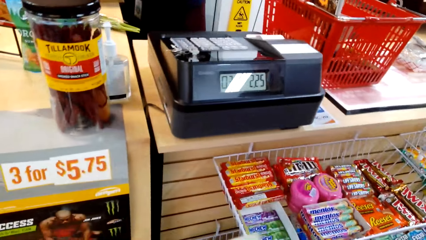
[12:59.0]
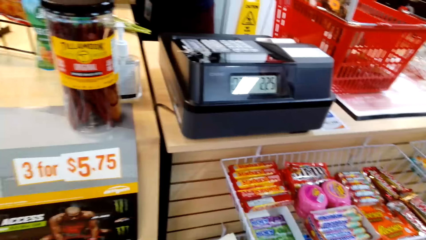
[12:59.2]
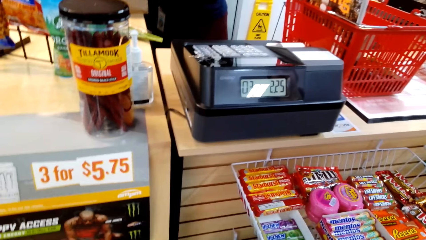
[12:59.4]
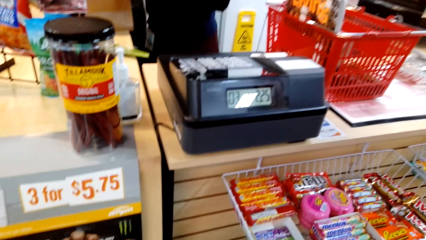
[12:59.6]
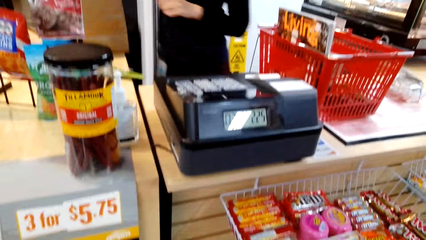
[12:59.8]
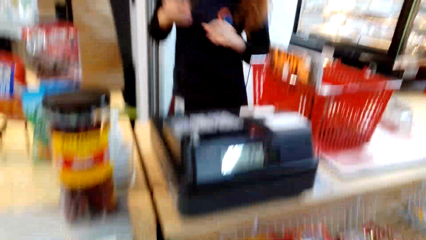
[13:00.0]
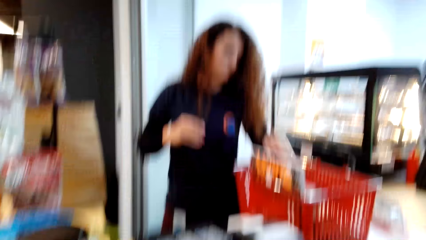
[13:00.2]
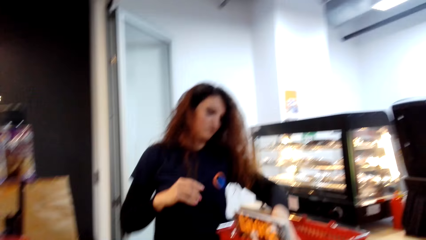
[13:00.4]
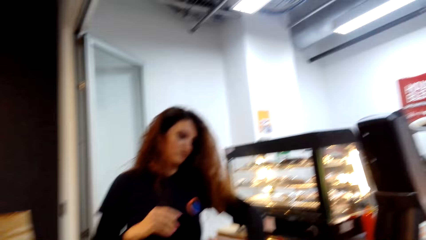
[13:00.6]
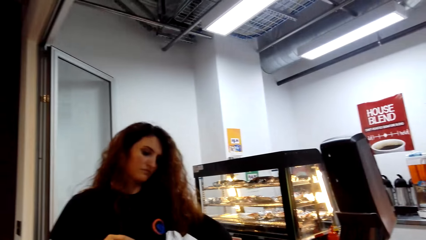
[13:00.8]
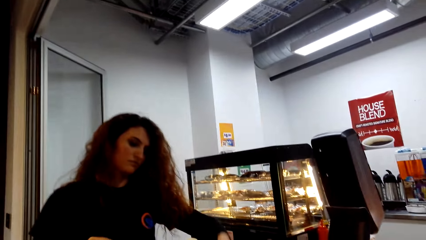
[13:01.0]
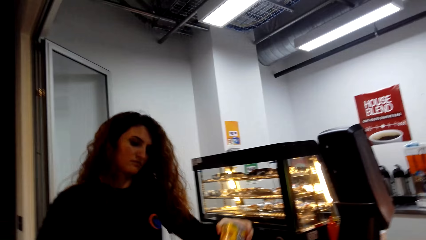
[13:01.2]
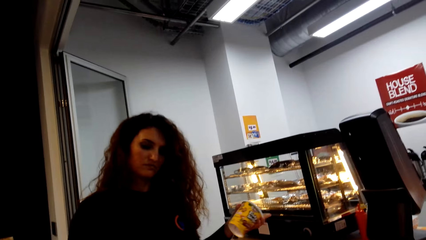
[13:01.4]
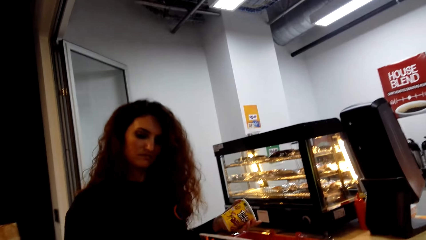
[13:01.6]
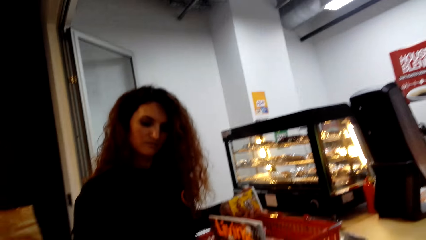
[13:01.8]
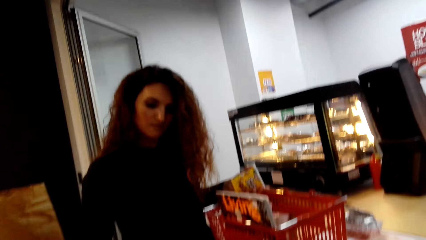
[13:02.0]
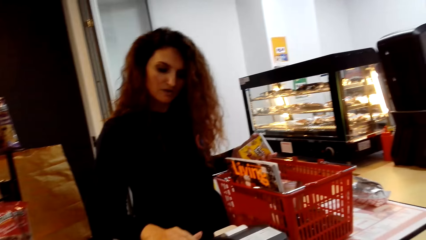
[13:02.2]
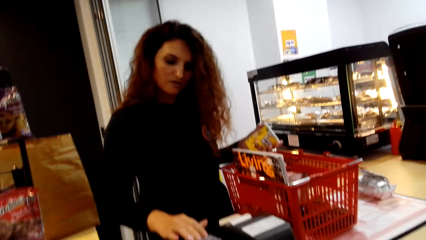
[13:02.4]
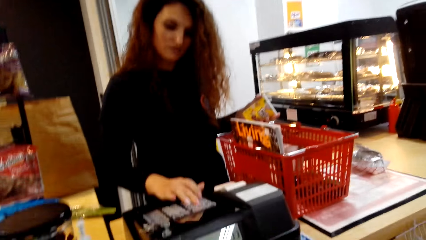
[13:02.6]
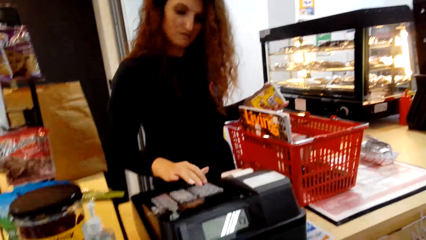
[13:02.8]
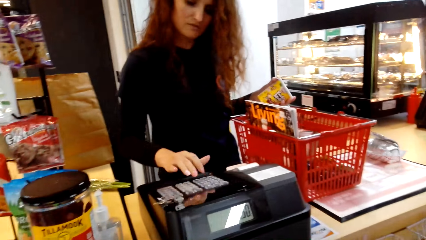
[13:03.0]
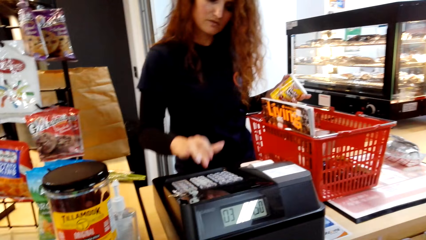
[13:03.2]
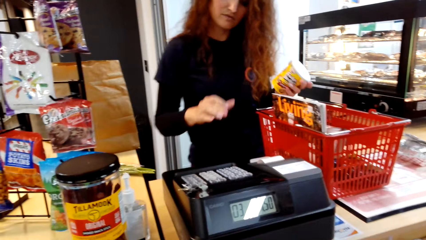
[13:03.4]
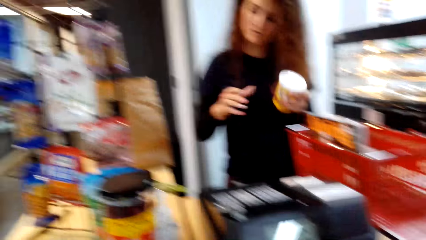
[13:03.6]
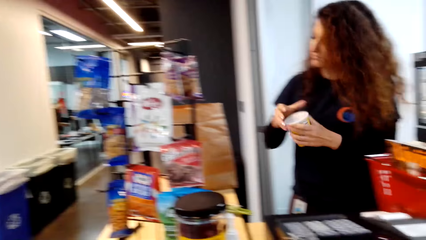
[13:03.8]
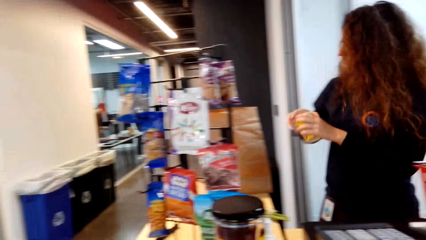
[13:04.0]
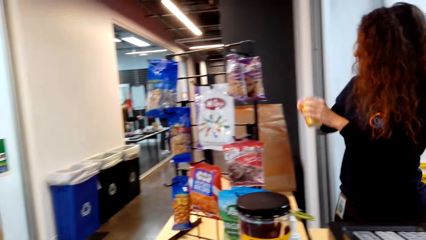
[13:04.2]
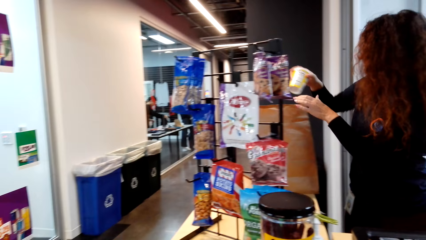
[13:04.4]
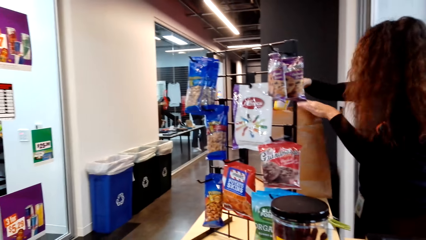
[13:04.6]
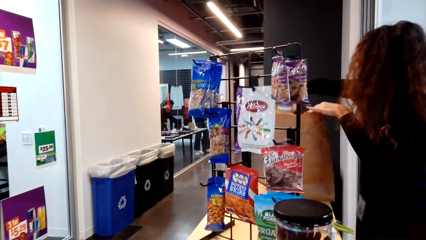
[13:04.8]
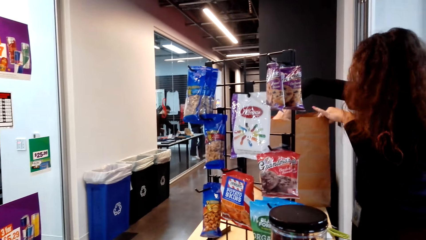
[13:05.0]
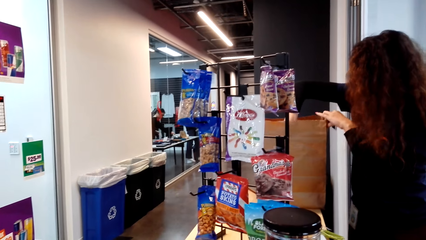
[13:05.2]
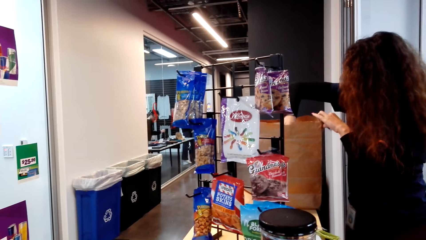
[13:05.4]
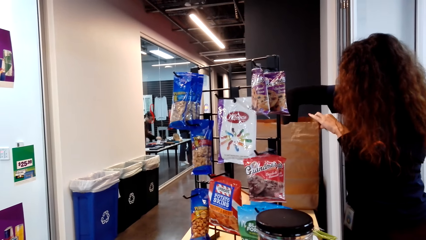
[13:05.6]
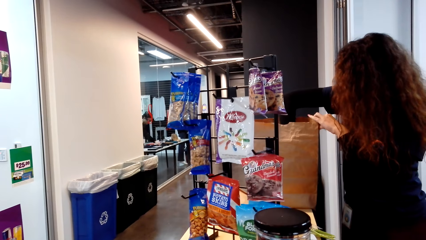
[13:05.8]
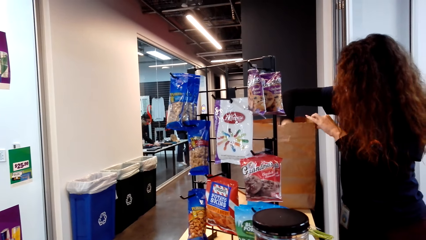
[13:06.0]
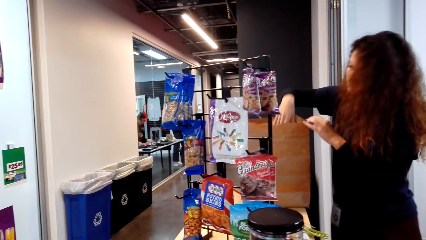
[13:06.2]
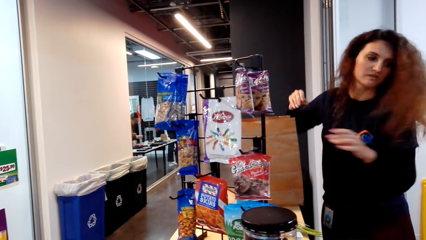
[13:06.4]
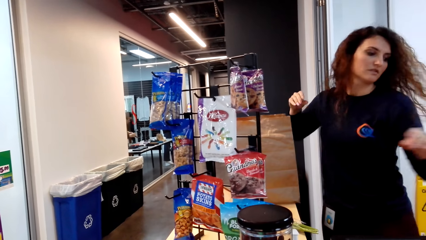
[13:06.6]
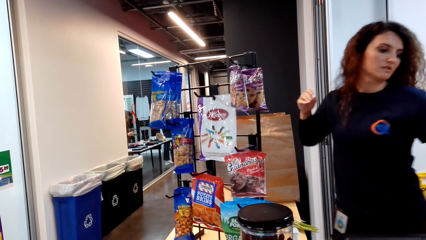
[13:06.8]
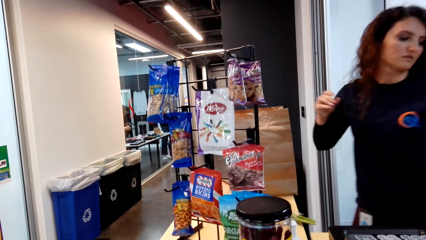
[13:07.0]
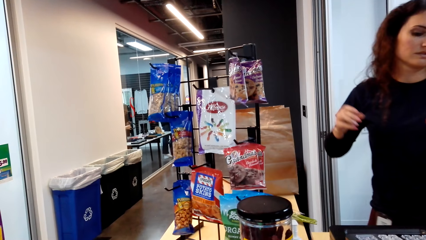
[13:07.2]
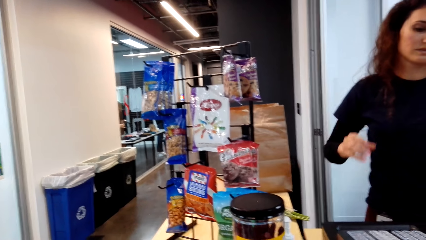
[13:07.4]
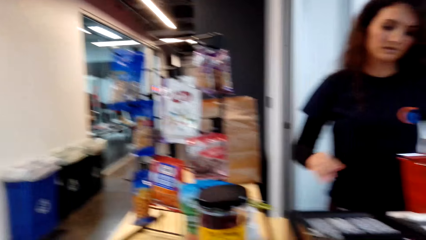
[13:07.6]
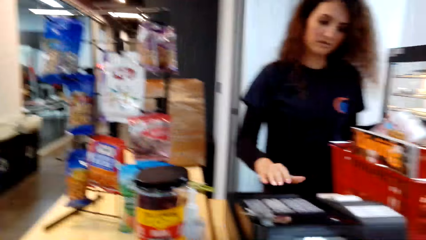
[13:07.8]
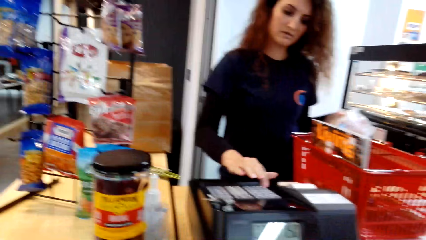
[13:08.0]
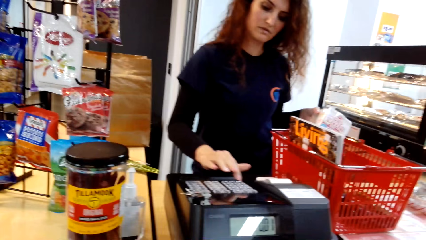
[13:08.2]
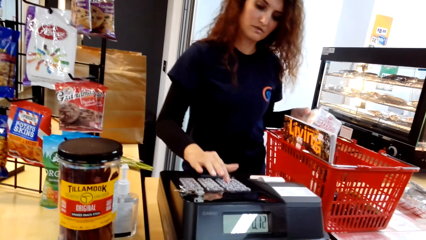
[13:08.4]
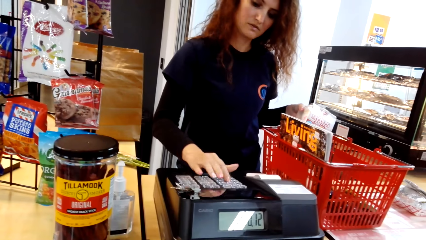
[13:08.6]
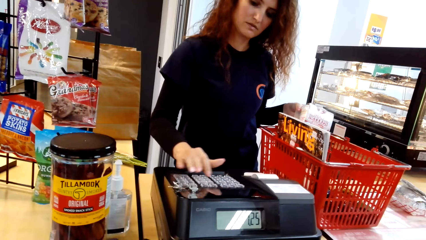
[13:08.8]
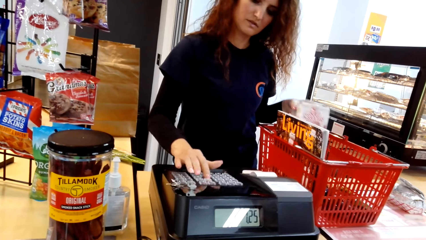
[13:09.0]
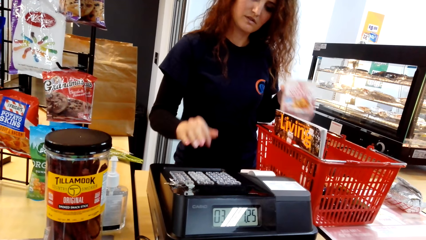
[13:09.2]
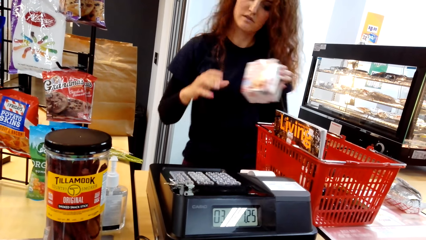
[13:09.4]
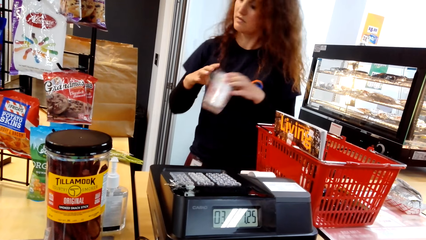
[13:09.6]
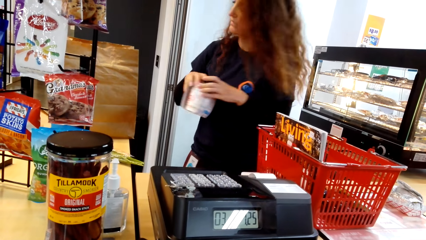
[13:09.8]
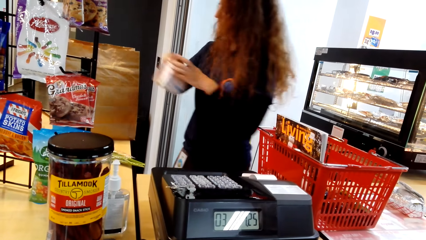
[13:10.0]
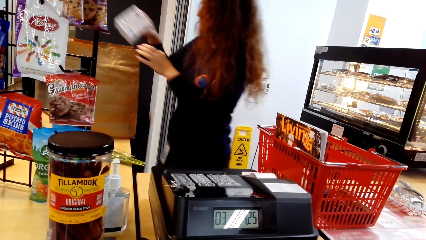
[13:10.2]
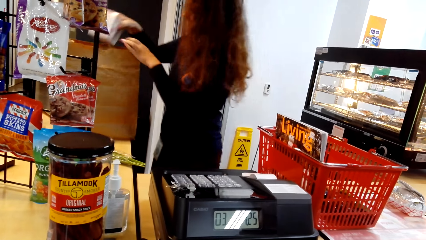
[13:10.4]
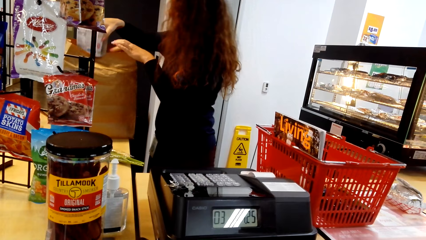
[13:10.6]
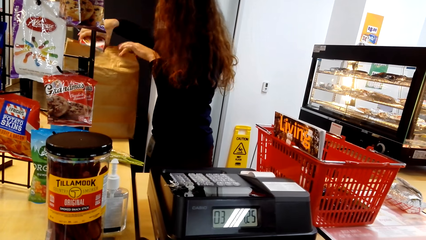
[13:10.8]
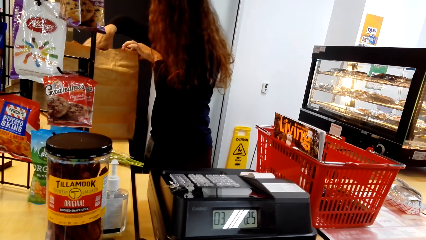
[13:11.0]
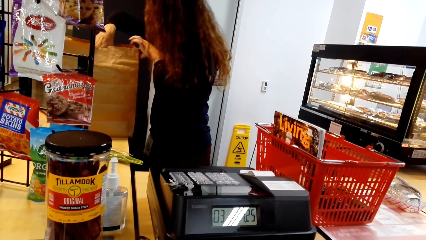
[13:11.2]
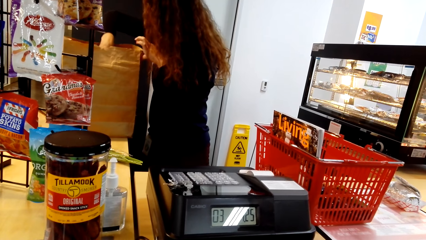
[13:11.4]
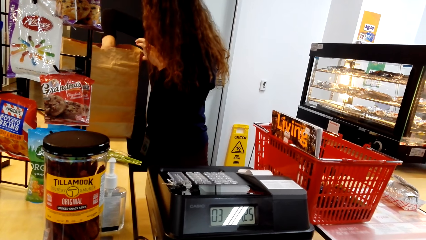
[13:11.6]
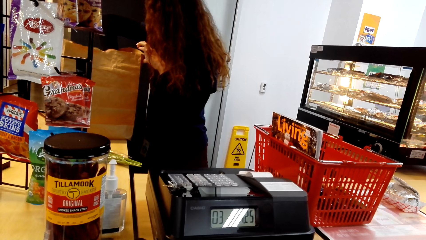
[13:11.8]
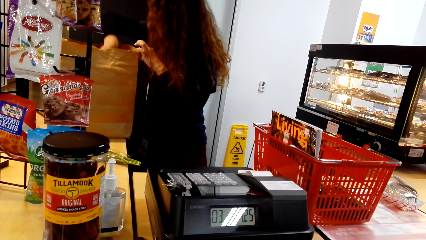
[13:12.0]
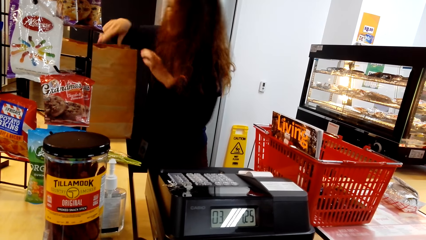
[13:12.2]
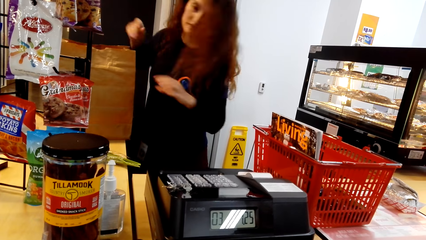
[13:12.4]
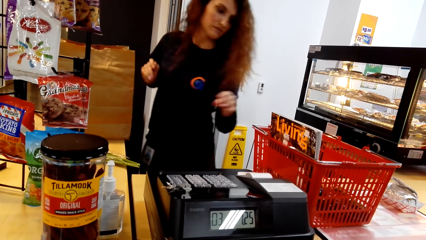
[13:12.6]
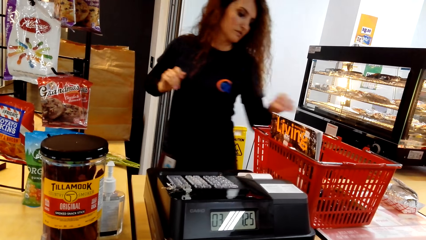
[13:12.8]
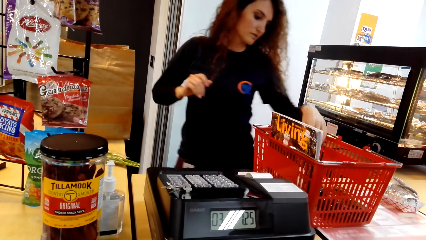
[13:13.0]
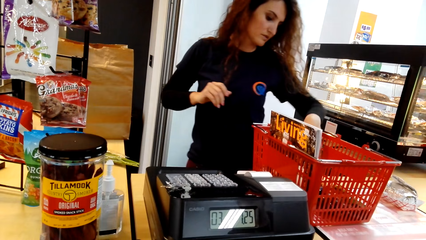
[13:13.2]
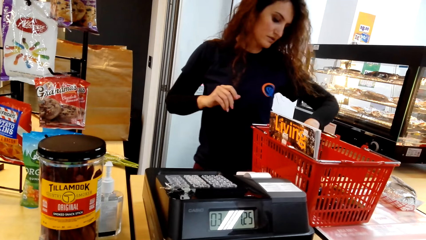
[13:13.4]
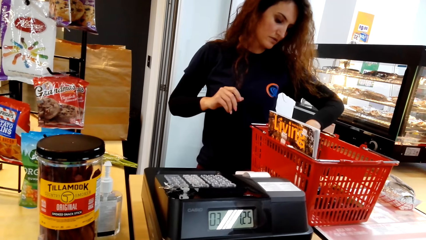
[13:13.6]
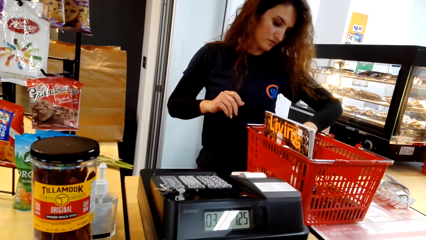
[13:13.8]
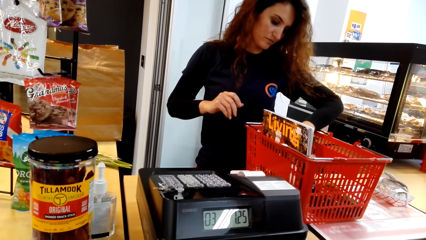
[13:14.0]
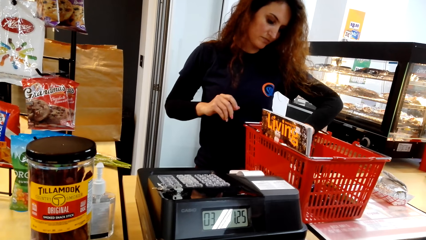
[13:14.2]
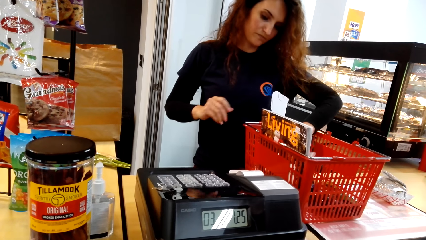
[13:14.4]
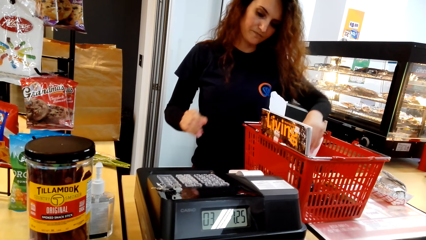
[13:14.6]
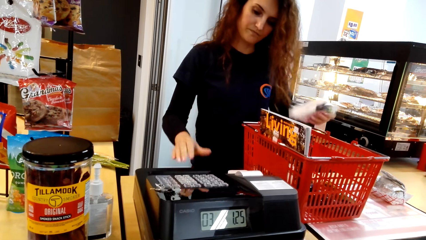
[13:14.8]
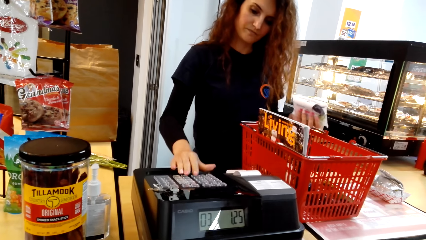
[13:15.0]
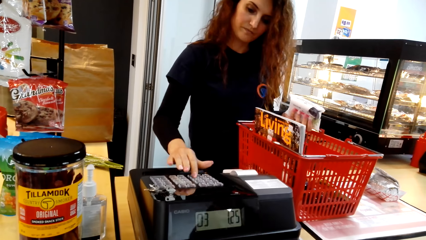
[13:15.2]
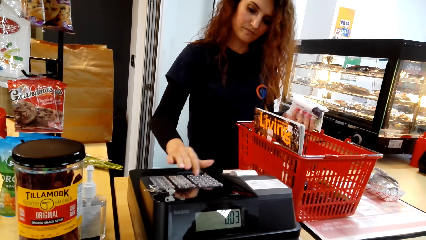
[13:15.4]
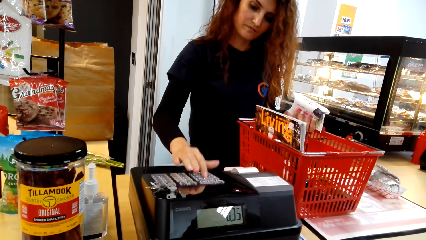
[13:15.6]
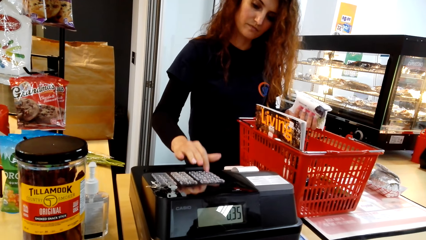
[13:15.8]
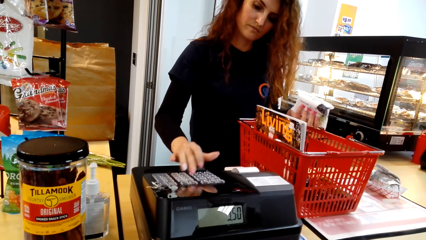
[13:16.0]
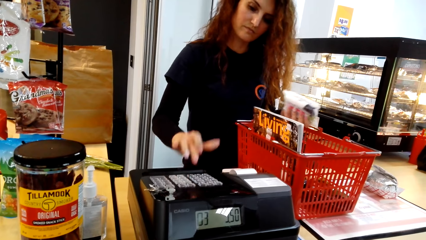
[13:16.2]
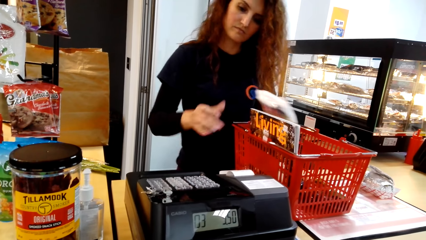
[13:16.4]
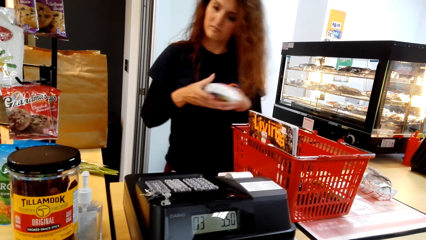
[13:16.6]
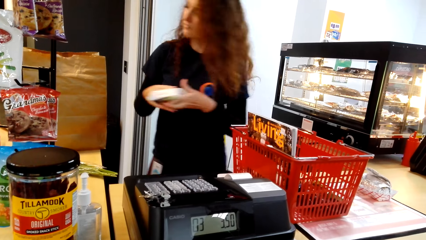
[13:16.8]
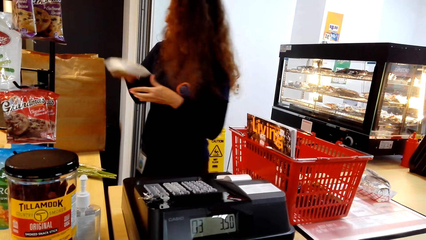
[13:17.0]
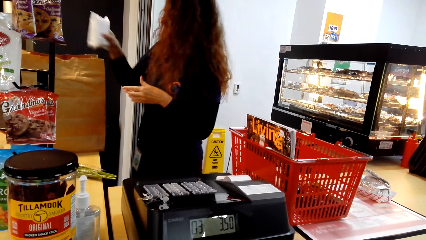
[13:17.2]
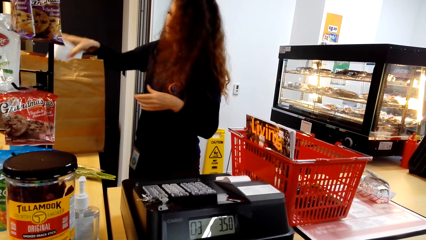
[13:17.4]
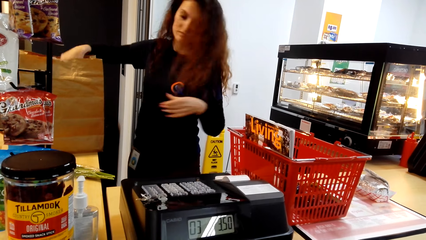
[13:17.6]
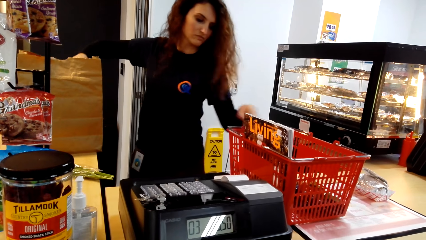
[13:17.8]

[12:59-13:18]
A woman picks up the butter, counts the bill and drops the butter. The woman picks up the serviette and drops the serviette. The woman picks up the soap, calculates the bill and drops the soap.
